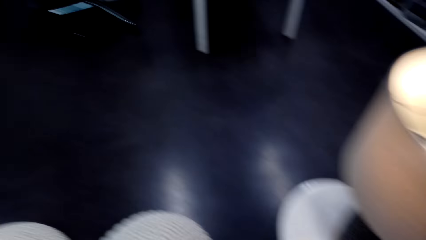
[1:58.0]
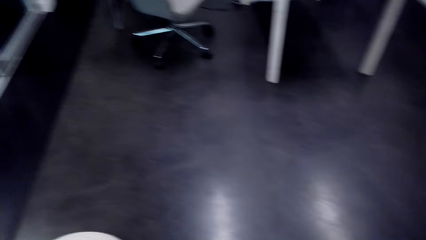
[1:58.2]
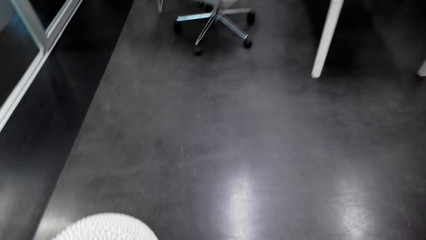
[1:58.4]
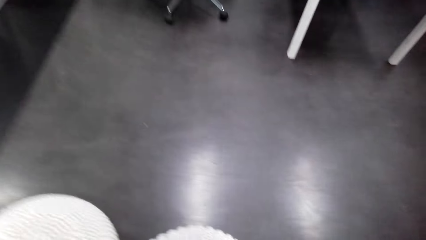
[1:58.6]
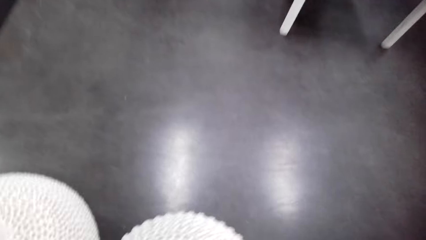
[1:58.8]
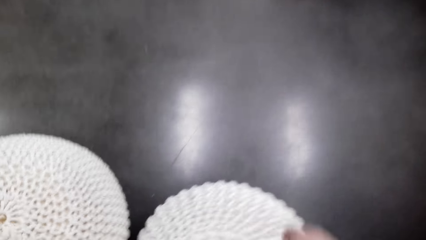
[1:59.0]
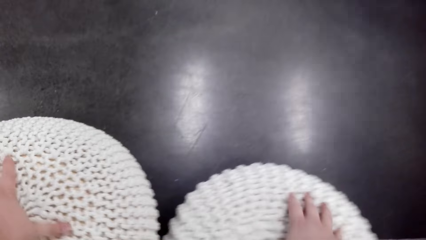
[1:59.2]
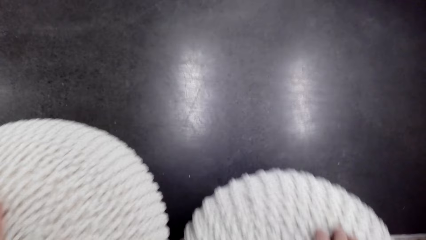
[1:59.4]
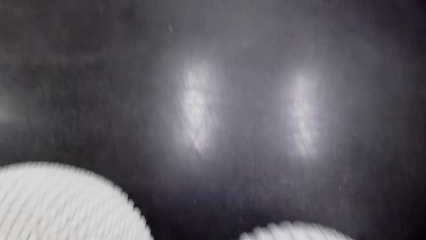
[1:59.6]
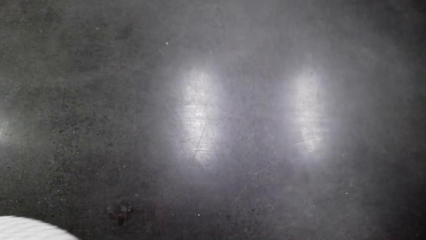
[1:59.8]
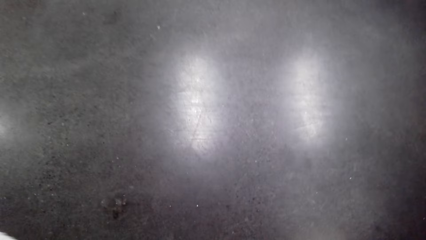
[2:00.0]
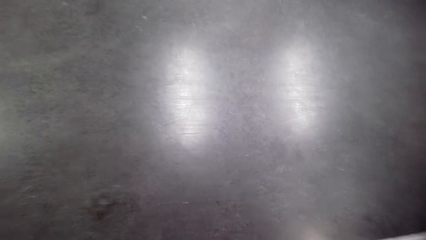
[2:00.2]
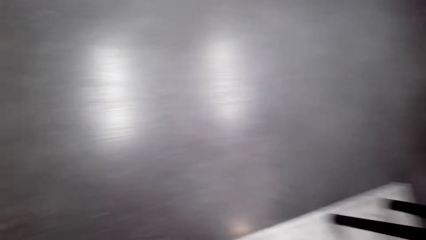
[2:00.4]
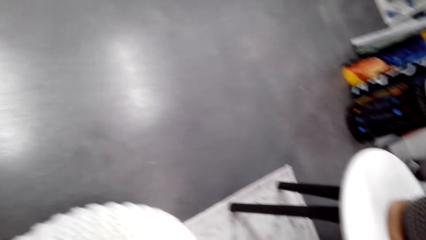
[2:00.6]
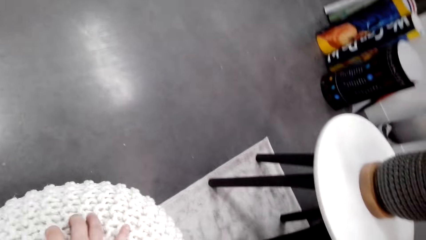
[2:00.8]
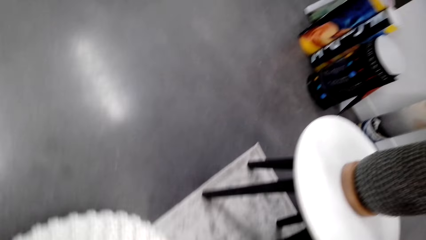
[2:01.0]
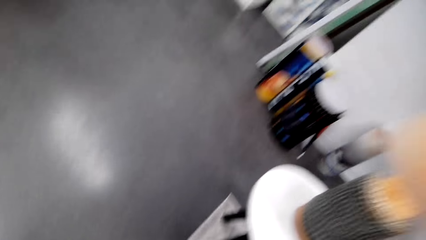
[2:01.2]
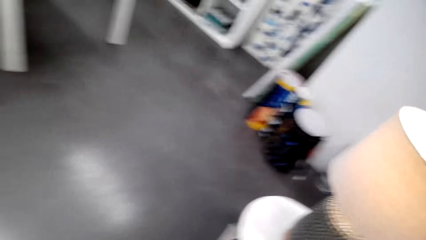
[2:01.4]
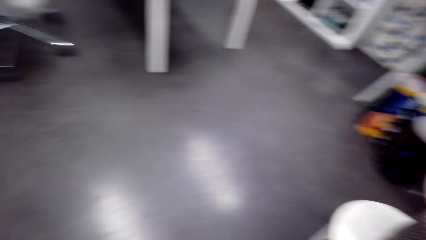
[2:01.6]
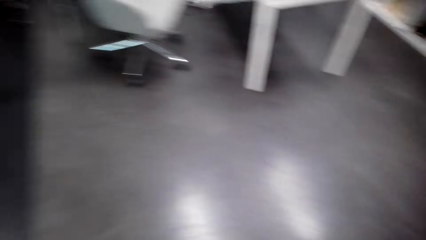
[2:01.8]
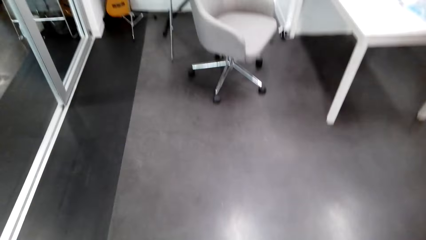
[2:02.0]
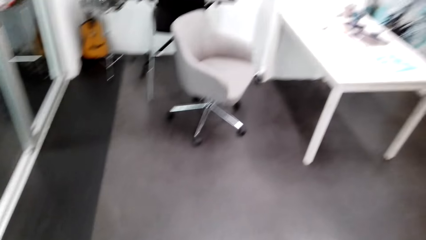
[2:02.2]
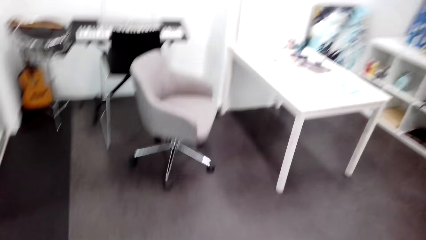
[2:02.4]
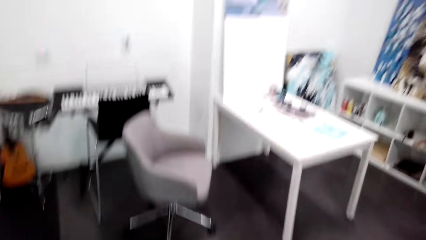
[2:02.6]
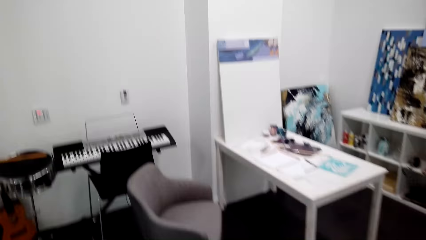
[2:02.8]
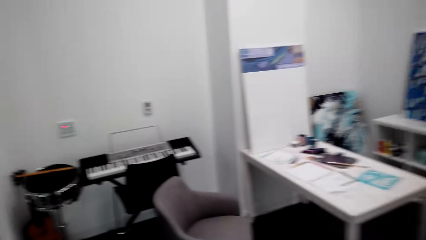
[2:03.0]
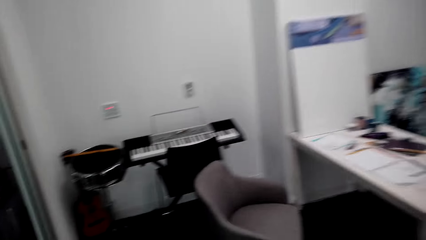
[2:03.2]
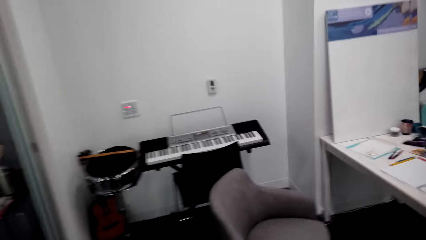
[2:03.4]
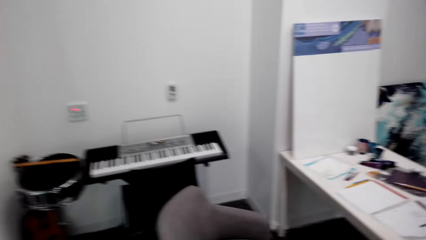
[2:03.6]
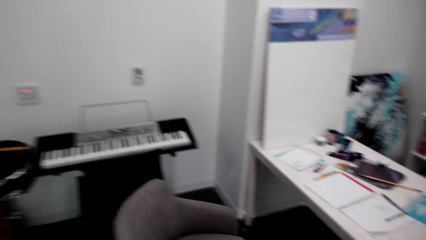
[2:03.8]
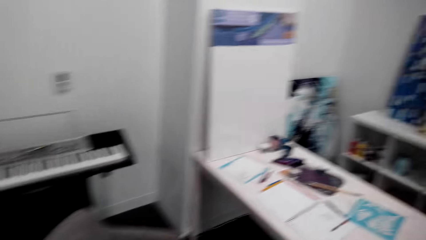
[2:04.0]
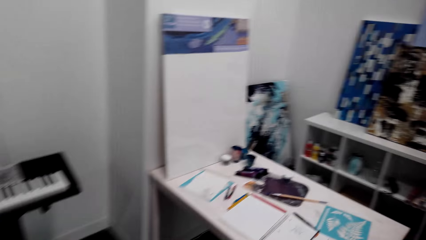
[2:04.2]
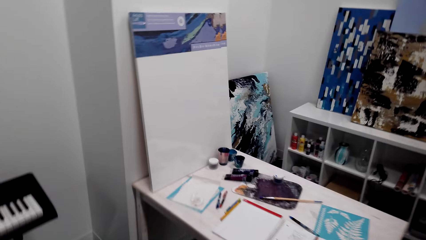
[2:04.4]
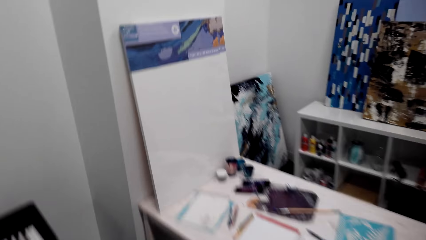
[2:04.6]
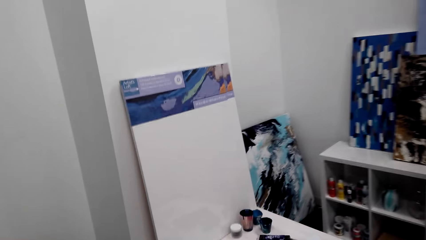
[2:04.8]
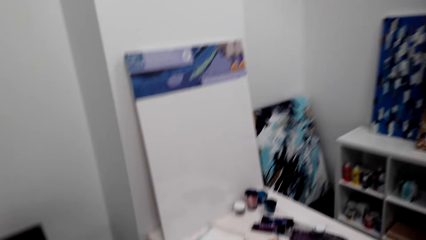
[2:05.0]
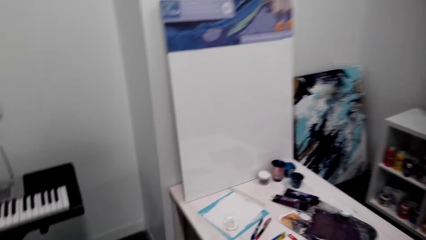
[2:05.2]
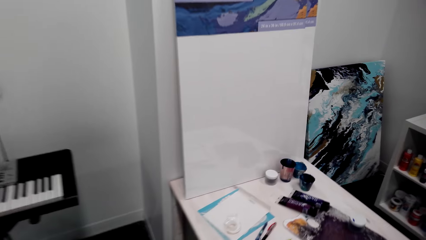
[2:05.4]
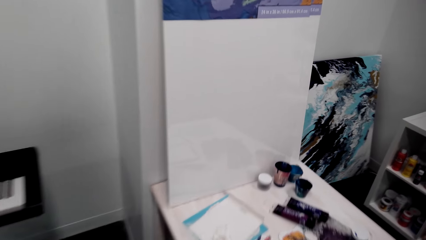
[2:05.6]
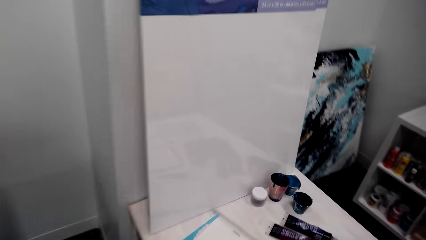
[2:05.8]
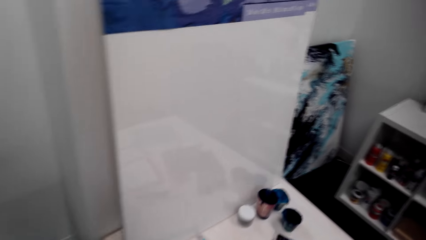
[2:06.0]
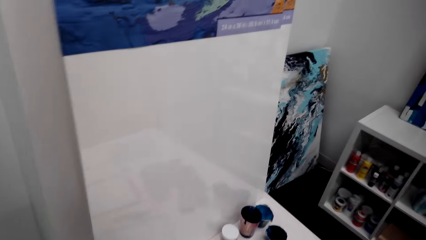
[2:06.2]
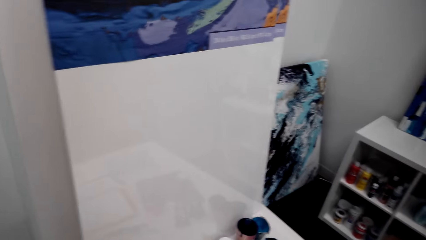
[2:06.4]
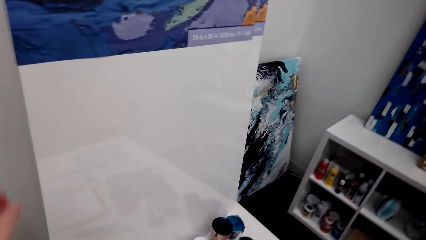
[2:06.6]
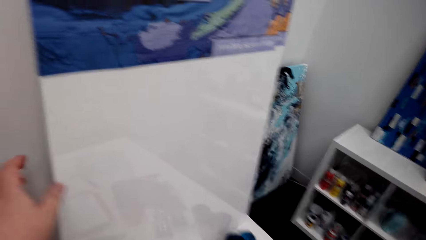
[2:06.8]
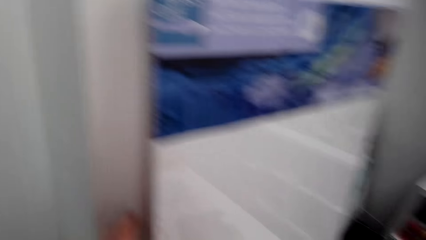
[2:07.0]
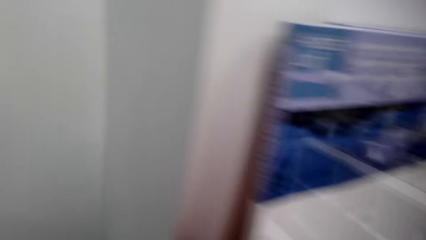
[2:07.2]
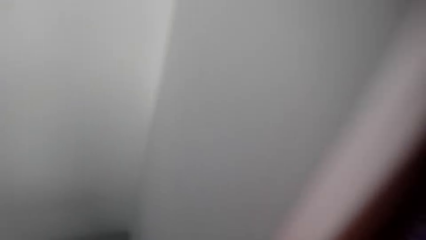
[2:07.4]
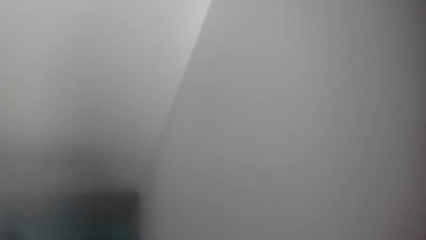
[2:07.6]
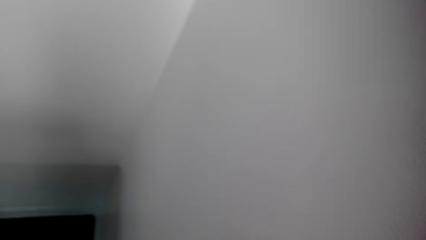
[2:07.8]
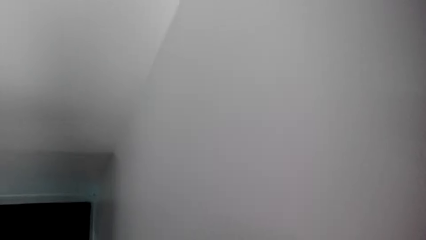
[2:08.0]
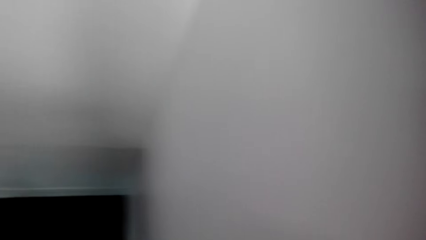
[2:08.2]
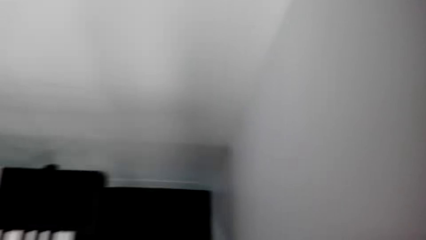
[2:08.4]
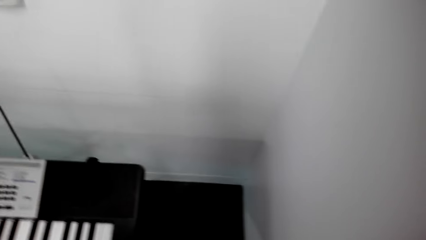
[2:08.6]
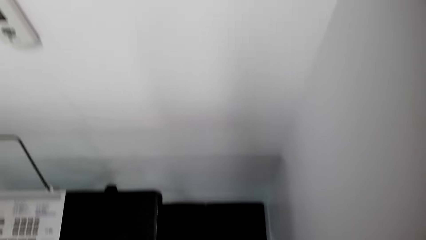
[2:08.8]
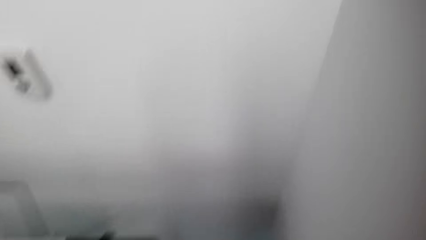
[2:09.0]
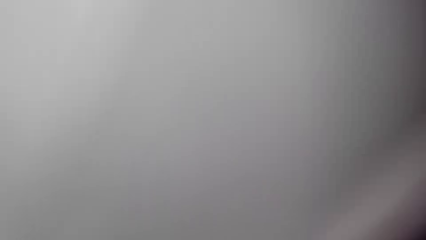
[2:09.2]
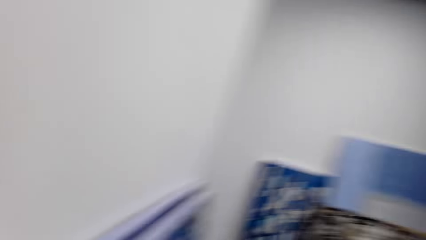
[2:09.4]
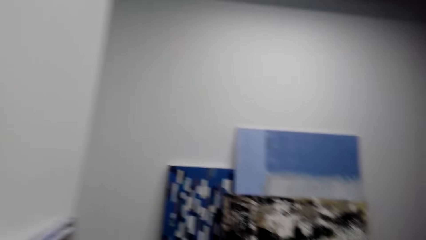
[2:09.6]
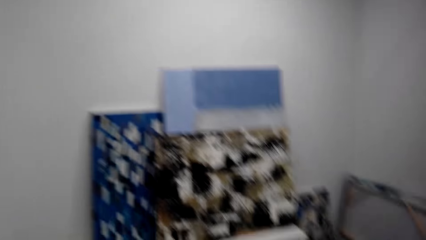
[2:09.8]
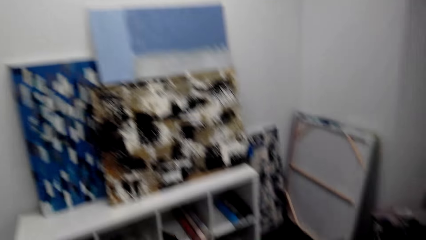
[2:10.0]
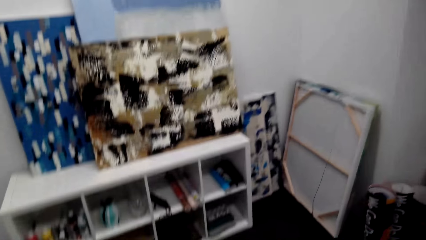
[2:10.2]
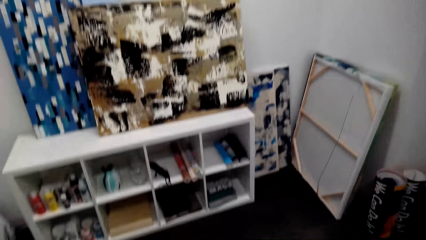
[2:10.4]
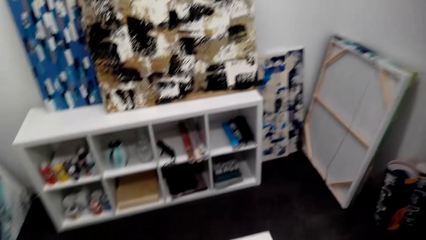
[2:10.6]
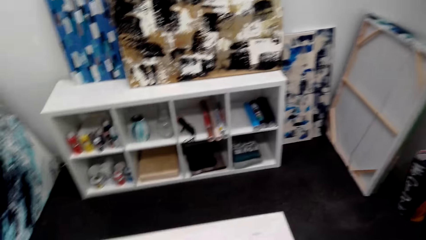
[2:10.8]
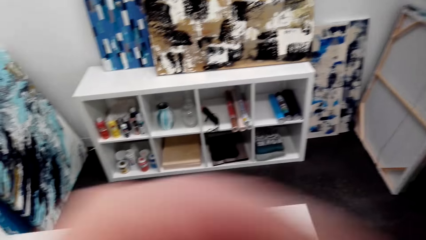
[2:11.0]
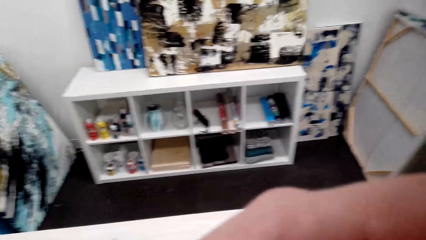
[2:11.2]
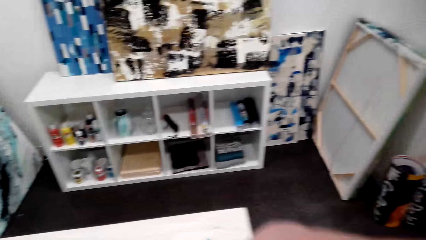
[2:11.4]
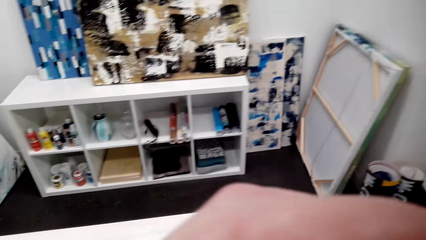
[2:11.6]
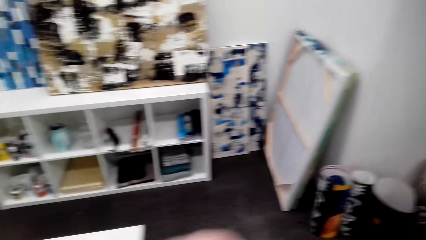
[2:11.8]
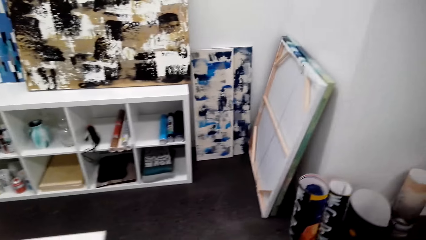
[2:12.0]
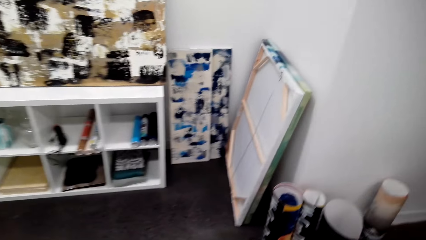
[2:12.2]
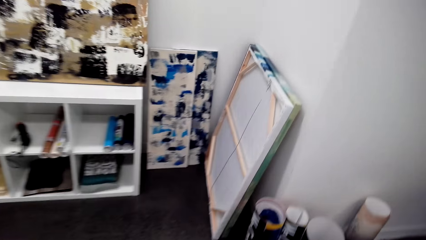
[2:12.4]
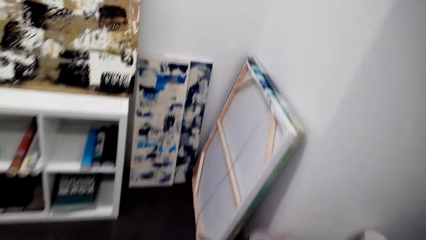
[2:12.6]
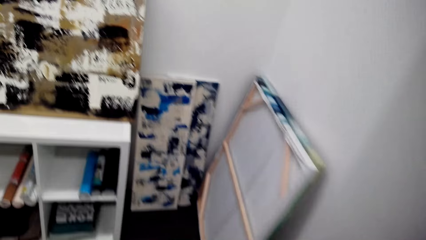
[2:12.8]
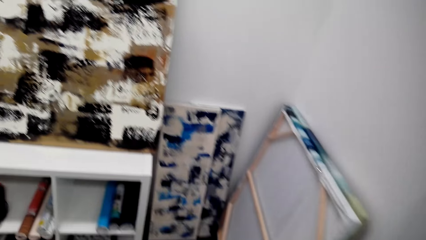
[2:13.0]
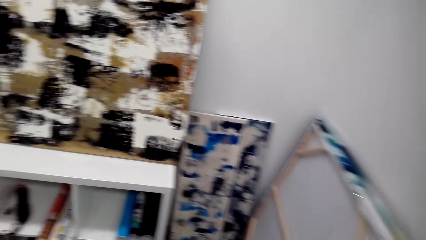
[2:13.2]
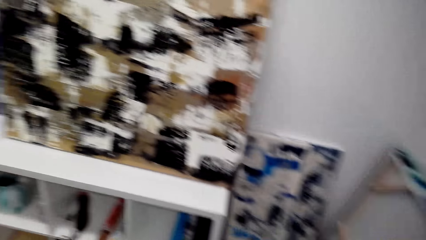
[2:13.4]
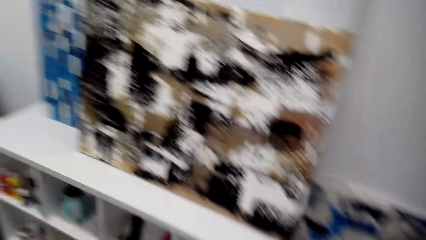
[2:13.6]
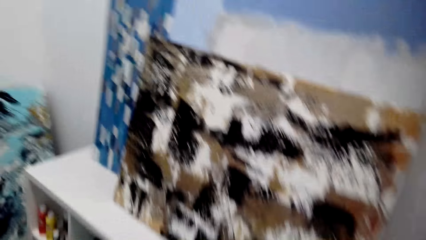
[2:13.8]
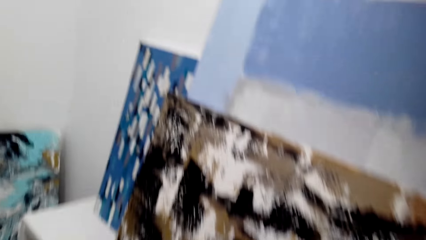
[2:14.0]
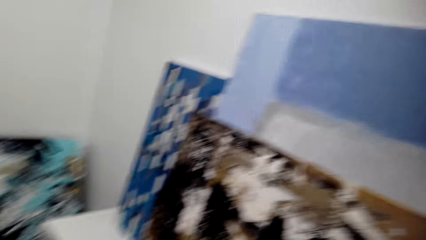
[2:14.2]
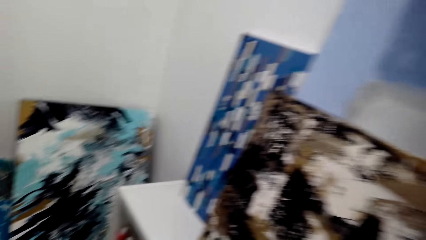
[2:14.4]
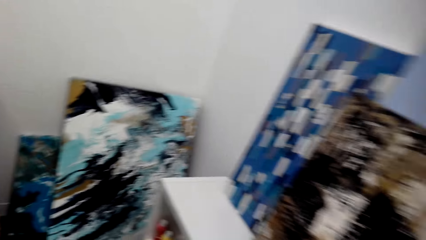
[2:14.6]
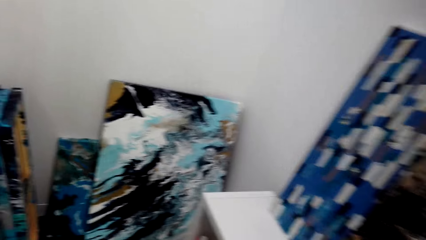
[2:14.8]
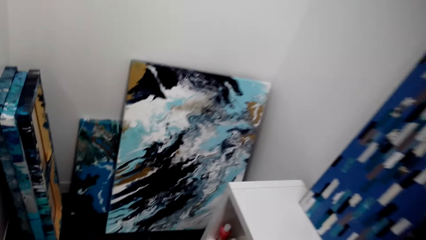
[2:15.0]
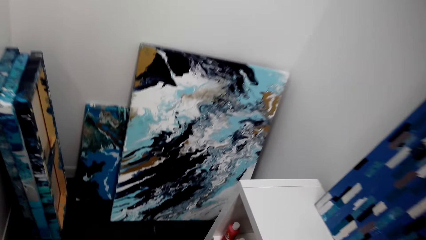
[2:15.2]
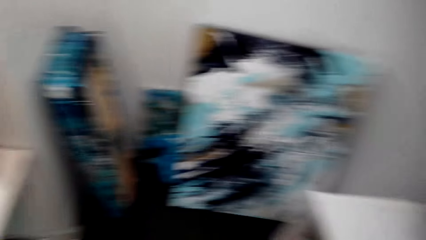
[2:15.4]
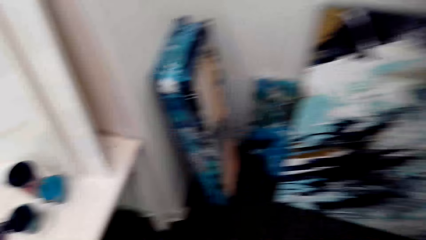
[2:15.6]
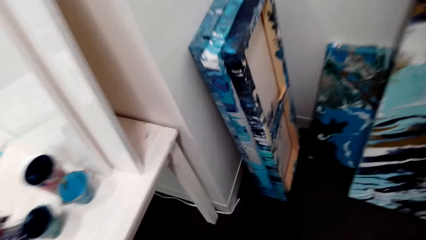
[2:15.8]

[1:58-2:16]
The camera wearer moves a throw pillow. They walk around. They arrange the living room. They move the pillow on the floor. They walk around. They touch wall art pictures. They look around. They touch their face. They look at wall art papers. They look around.
